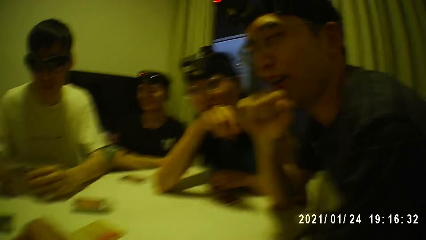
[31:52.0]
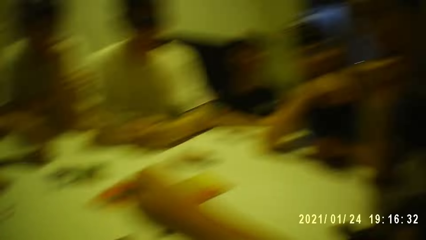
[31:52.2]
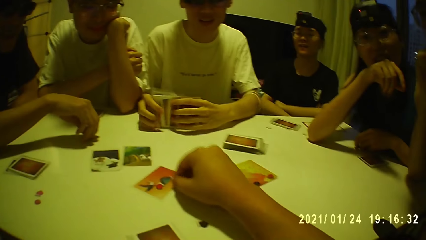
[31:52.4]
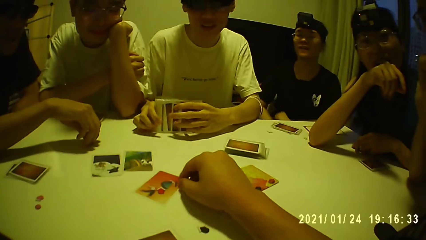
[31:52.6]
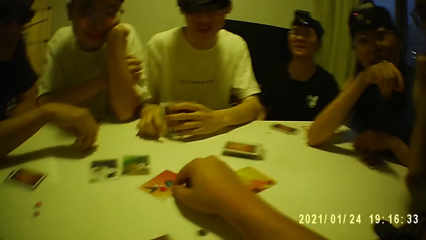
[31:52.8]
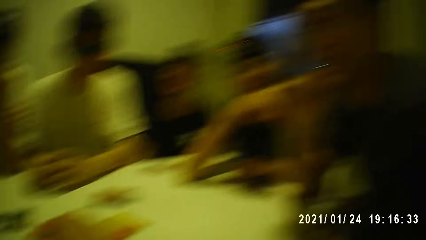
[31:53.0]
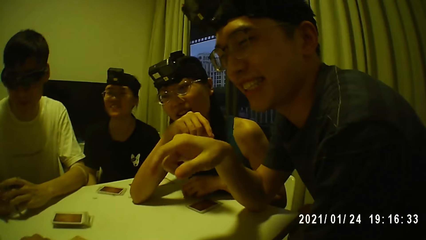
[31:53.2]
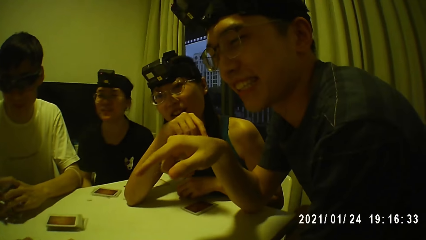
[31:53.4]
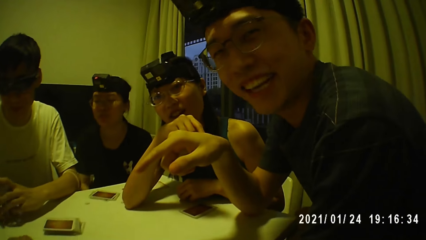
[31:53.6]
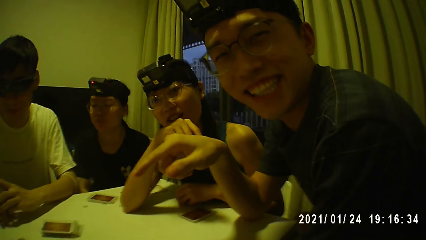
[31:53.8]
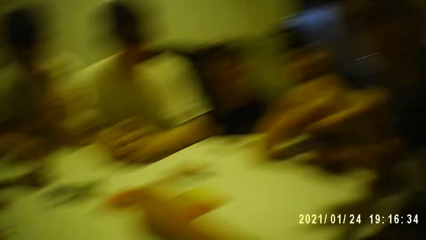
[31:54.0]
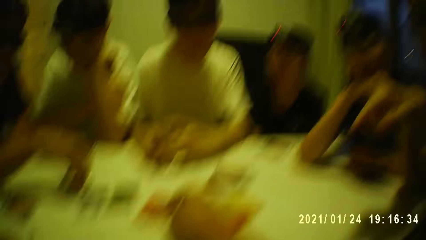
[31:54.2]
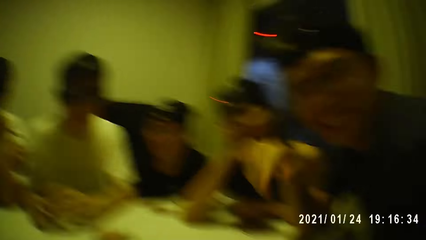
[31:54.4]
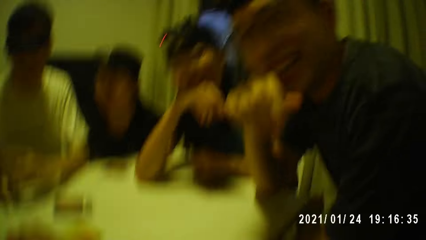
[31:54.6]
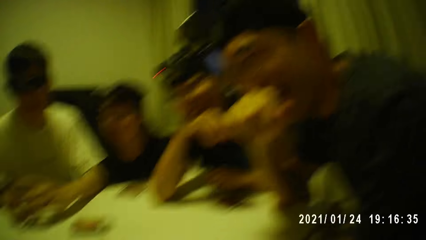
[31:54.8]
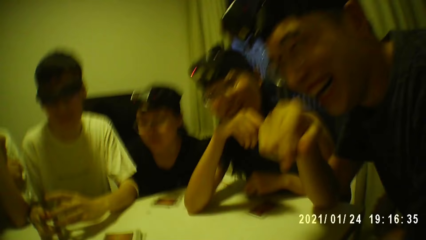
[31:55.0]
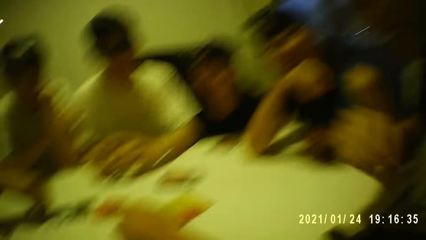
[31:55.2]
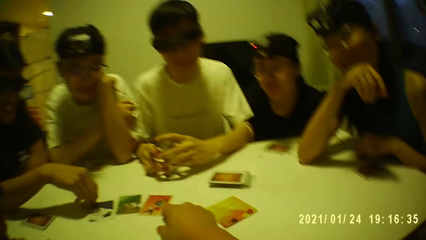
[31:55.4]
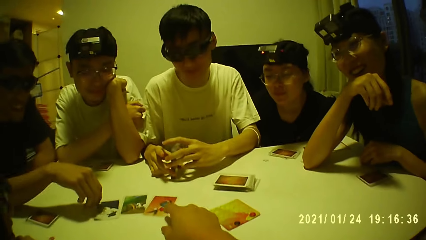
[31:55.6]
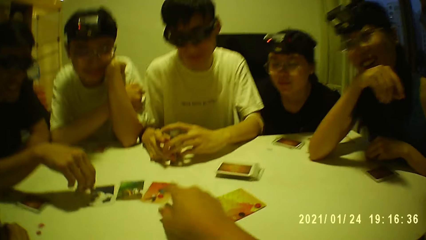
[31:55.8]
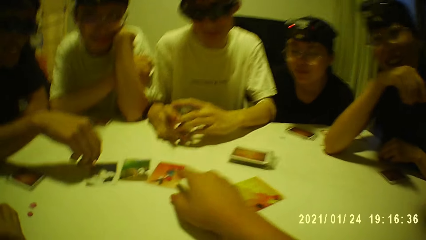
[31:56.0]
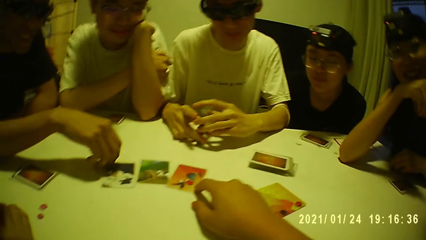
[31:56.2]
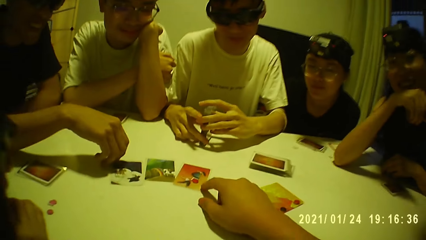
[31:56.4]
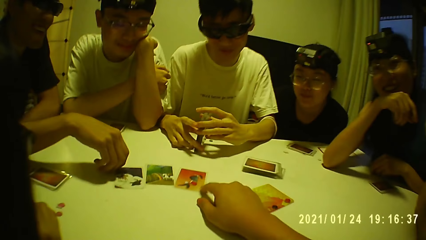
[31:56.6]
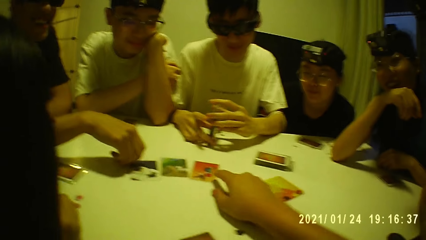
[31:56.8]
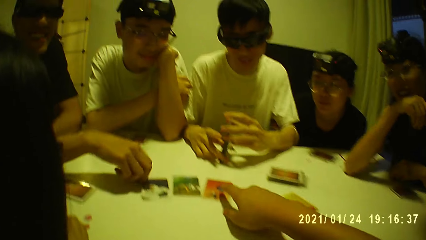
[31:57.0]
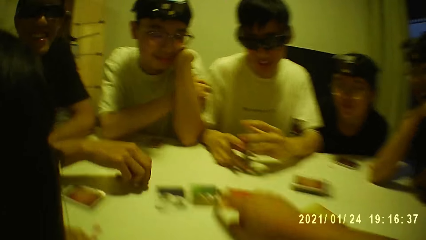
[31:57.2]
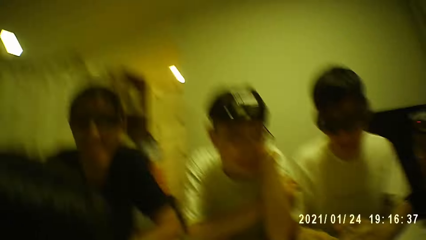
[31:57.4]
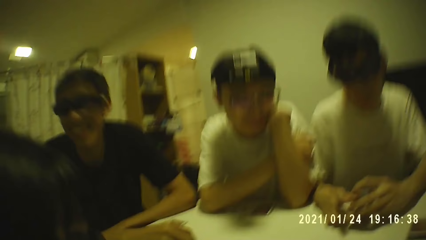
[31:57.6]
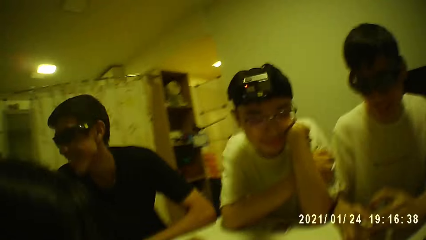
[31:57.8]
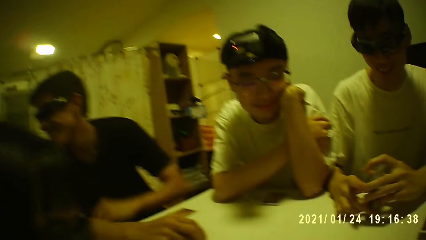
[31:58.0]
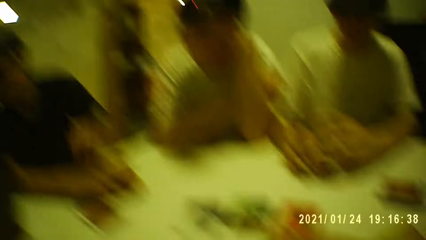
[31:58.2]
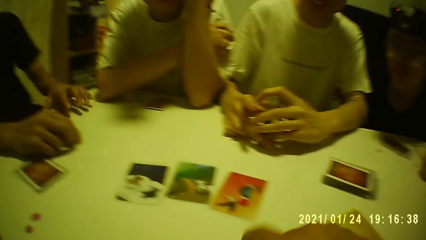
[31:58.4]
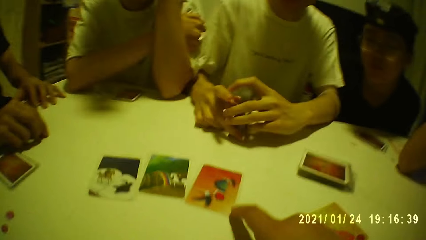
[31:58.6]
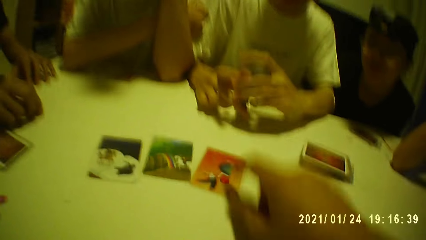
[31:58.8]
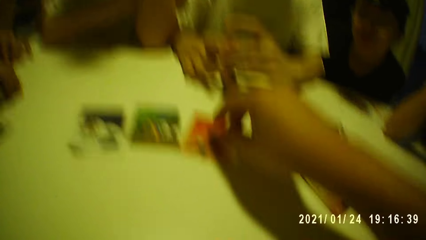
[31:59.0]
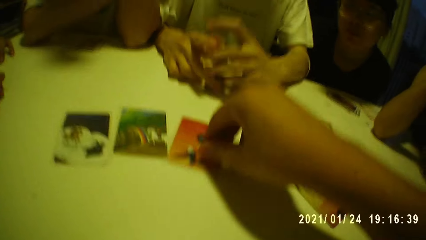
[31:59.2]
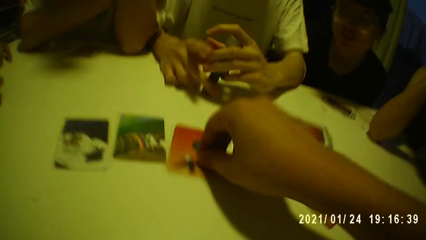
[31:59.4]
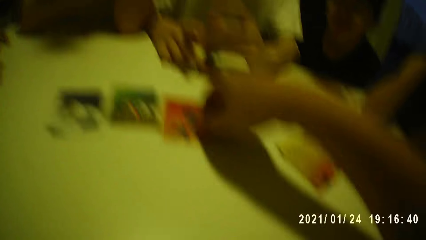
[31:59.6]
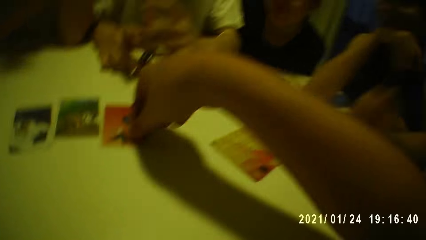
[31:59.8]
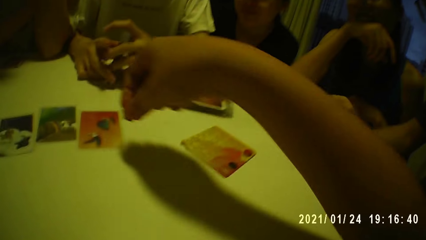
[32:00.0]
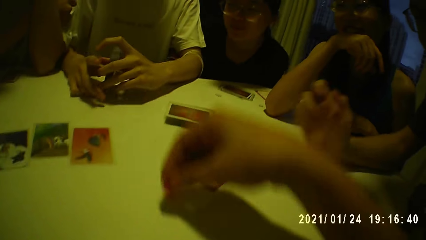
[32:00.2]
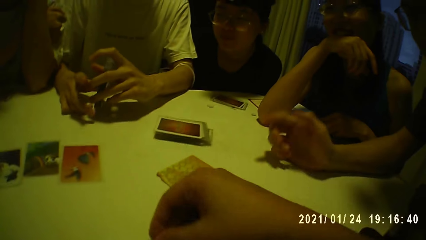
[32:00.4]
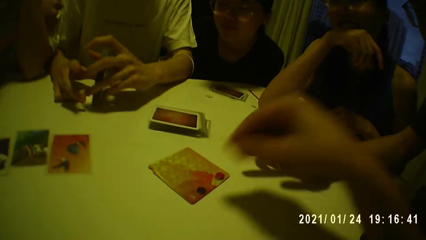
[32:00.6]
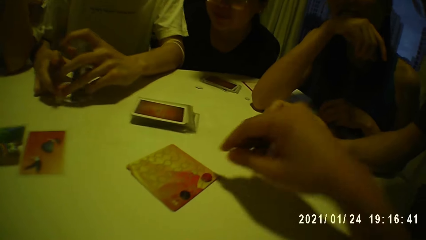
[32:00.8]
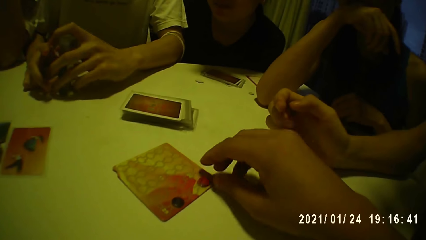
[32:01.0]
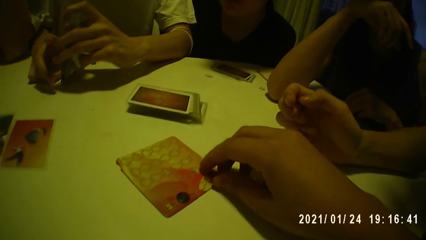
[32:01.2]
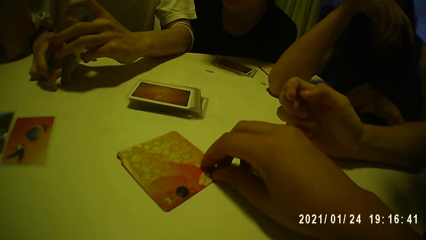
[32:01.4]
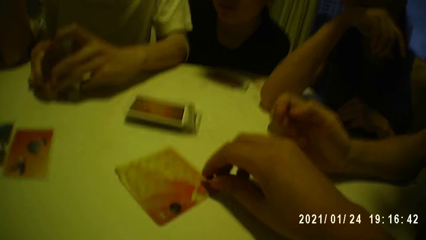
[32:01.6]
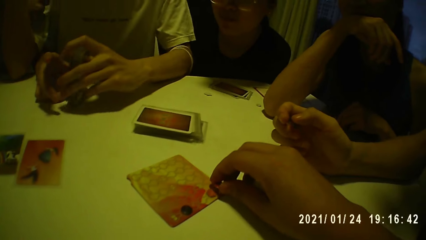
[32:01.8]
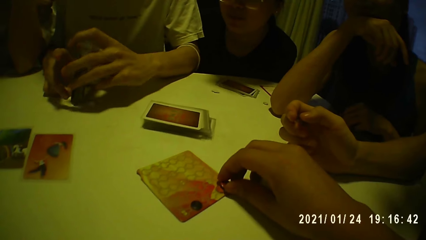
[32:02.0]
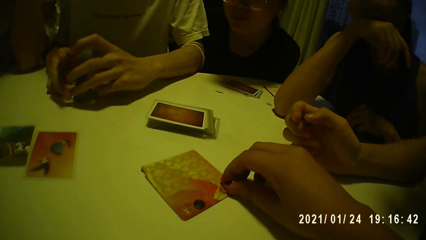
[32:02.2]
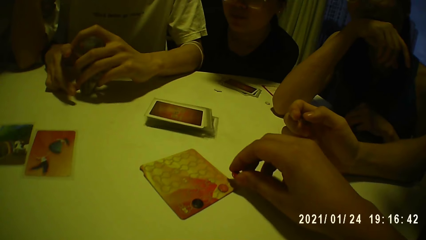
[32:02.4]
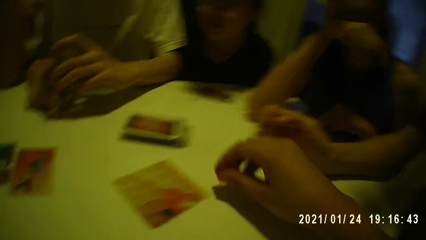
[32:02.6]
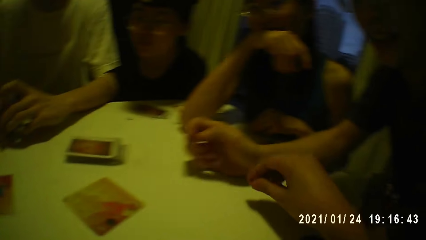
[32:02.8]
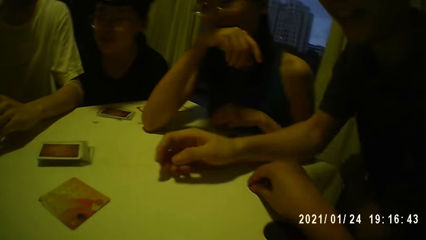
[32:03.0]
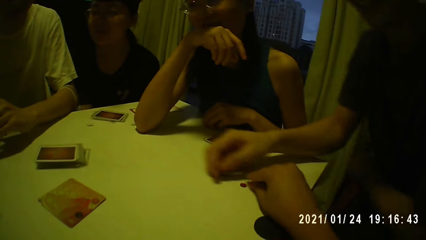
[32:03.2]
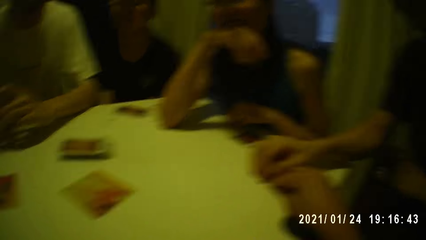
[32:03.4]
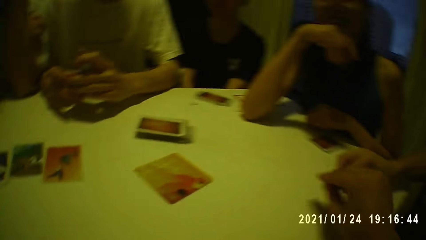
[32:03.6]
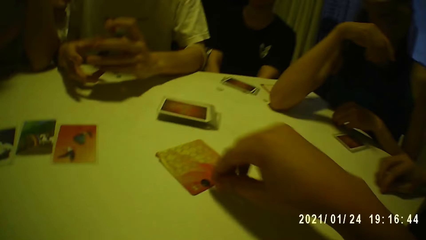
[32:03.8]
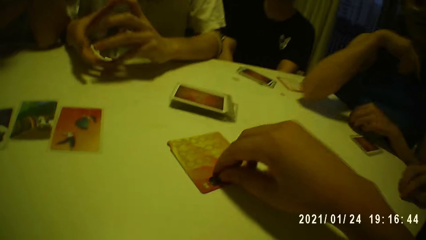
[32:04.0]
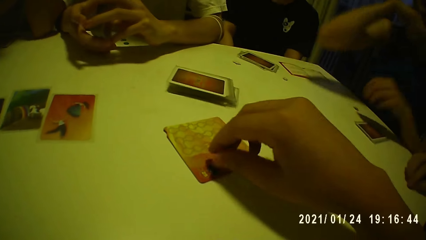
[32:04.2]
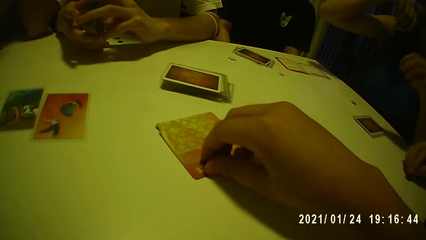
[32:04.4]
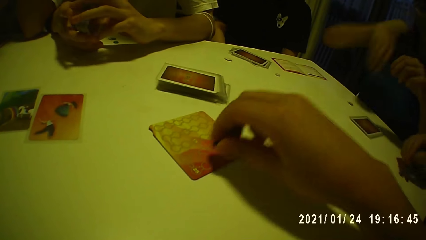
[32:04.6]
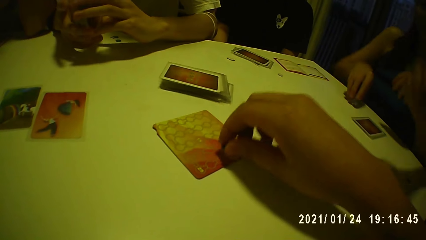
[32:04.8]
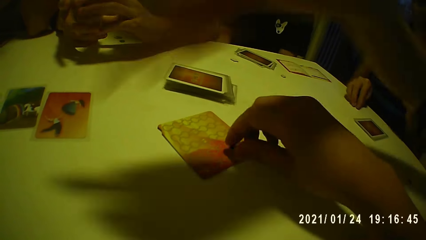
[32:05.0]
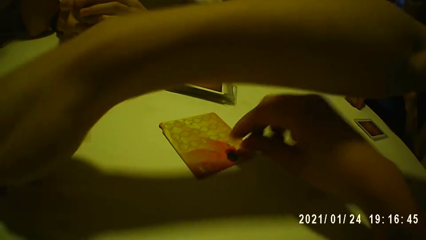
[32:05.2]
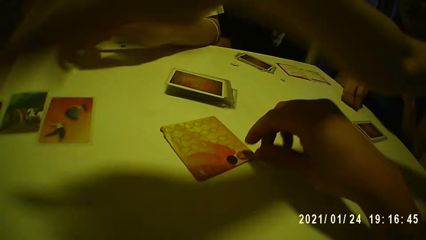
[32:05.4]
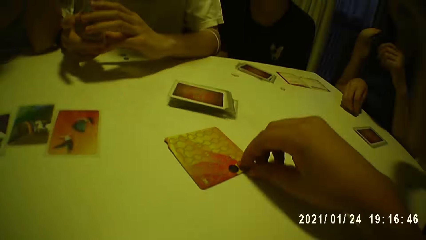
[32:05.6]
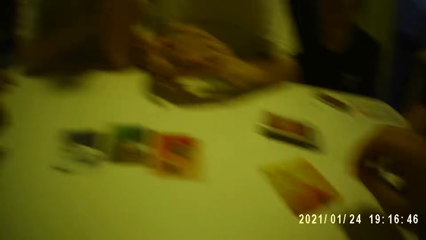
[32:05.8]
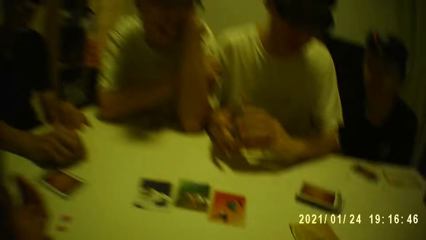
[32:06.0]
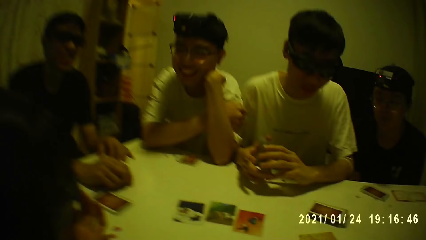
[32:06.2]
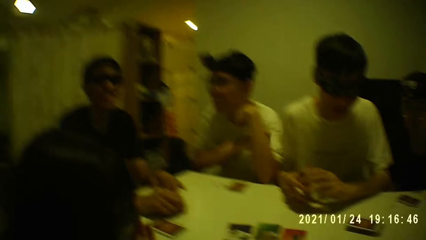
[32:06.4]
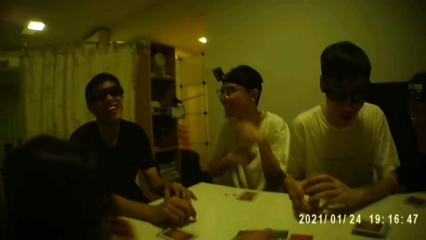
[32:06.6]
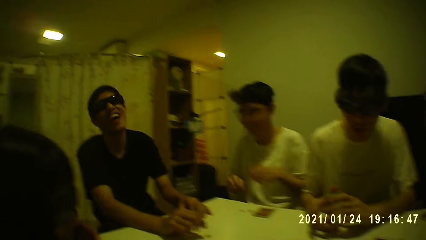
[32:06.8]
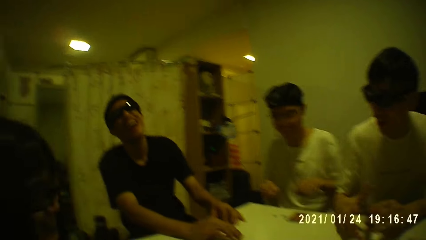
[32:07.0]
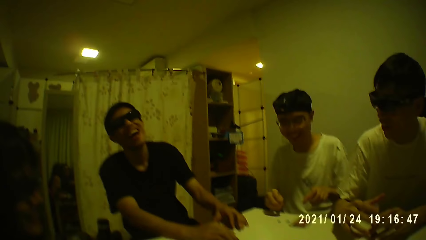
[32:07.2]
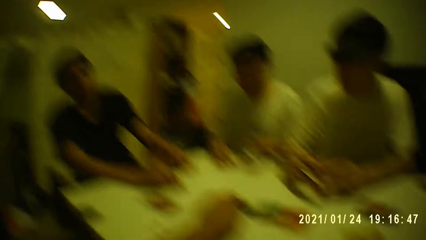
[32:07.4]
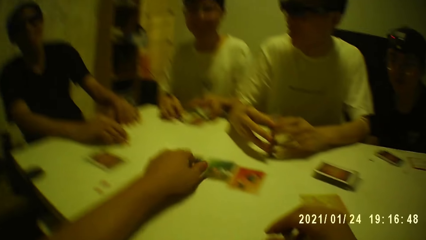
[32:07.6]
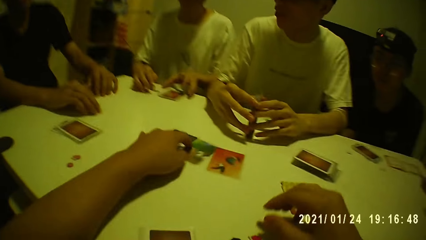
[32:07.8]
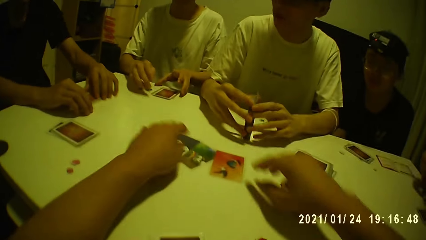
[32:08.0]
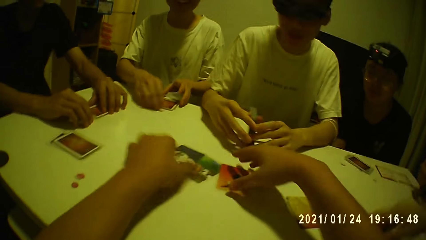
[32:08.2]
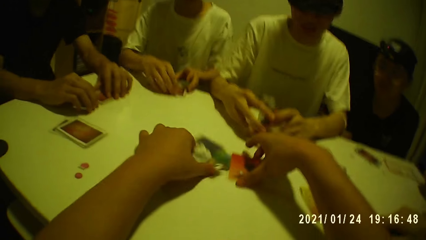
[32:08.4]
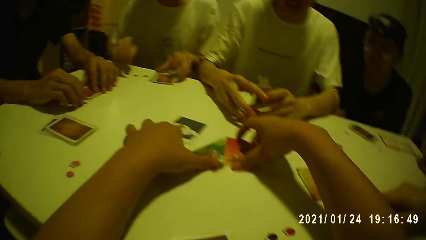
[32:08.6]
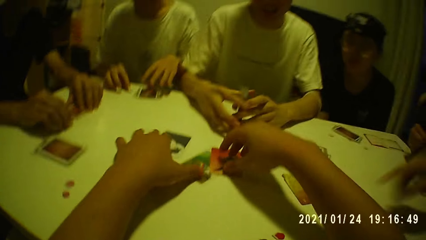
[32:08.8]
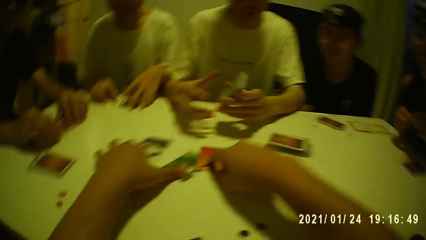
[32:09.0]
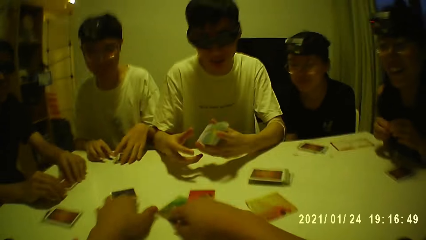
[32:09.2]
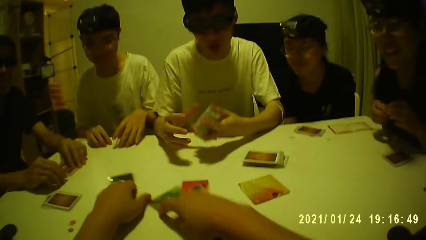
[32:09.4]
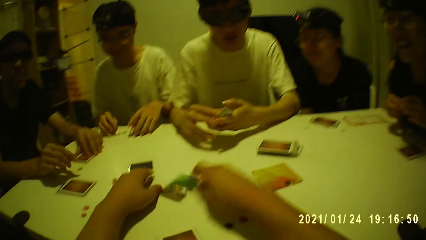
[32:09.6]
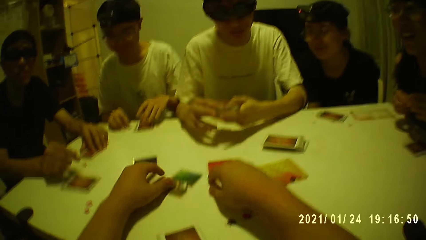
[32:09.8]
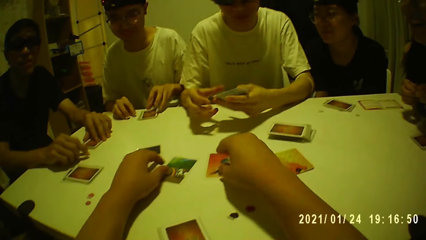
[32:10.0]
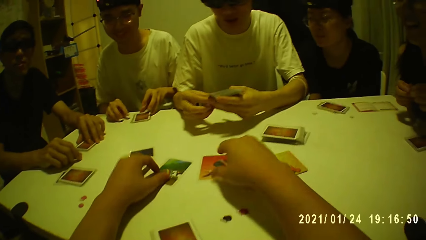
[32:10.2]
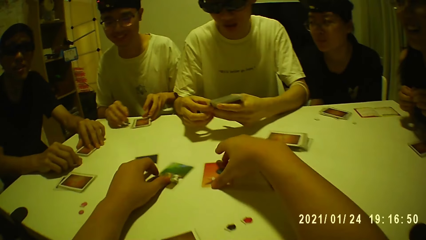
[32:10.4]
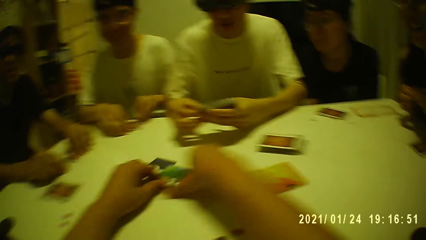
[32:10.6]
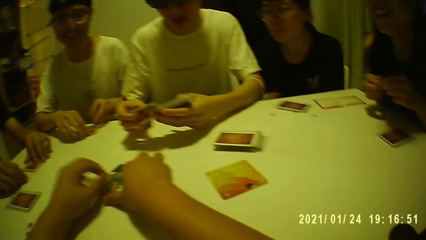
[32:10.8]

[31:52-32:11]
The camera wearer moves the card on the table with his right hand and taps the table with his right hand. A man places the token on the card with his right hand and picks the token from the card with his right hand. Another man hits the cards on the table with both hands. The camera wearer picks the token from the card on the table with his right hand. He places the token on the table with his right hand. He picks the token from the card on the table with his right hand and places the token on the table with his right hand. A third man holds the token on the table with his right hand. The second man picks the cards from the table with both hands. The camera wearer picks the token from the card on the table with his right hand. A woman holds the token on the table with her right hand. The camera wearer places the token on the card with his right hand. The third man touches the table with his right hand. The camera wearer picks the token from the card on the table with his right hand. The second man places the cards on the table with both hands. The camera wearer holds the cards on the table with his left hand. The first man adjusts the cards on the table with his left hand. A fourth man adjusts the cards on the table with both hands. The camera wearer places the token on the table with his right hand, adjusts the cards on the table with his left hand, and holds the cards on the table with both hands. The fourth man holds the cards on the table with his left hand. The camera wearer arranges the cards on the table with both hands. He shuffles the card on the table. The fourth man adjusts the tokens on the table with his right hand. The woman holds the token with both hands. The second man picks the cards from the table with his right hand, holds the cards with both hands, and shuffles the cards in both hands.
